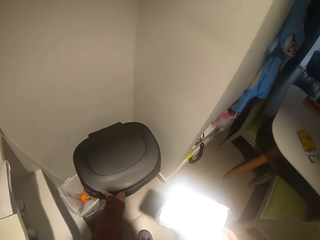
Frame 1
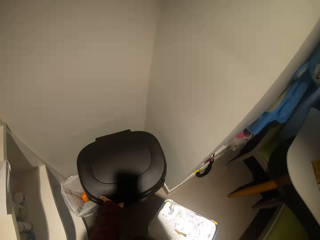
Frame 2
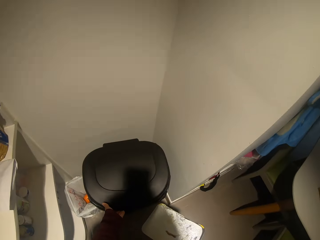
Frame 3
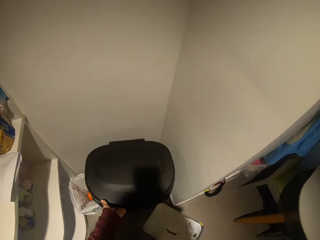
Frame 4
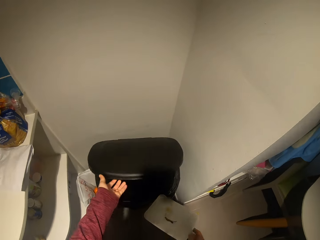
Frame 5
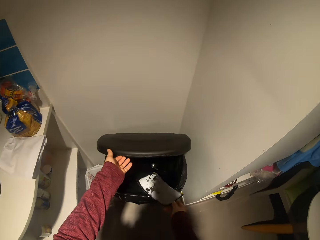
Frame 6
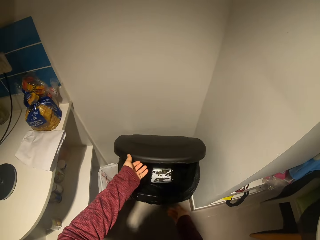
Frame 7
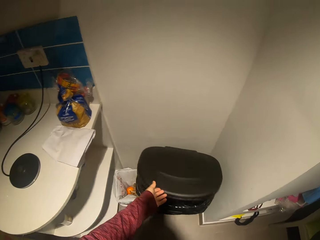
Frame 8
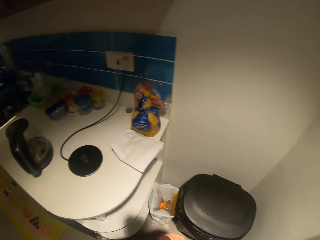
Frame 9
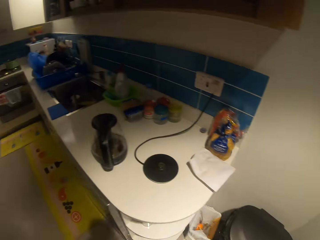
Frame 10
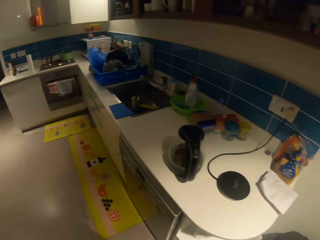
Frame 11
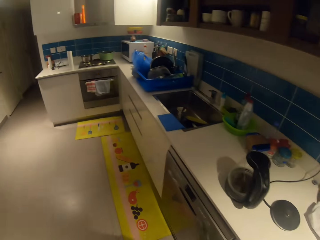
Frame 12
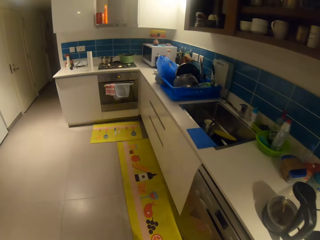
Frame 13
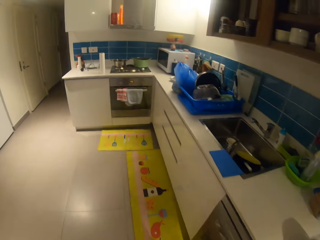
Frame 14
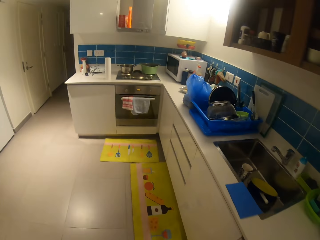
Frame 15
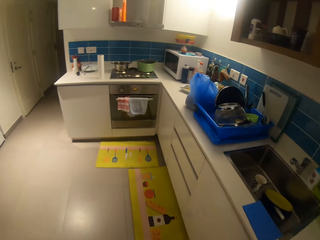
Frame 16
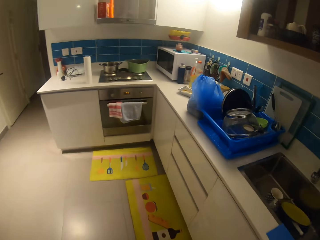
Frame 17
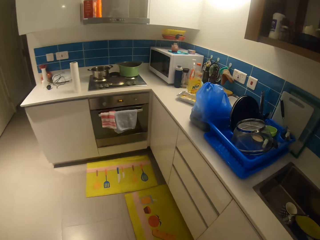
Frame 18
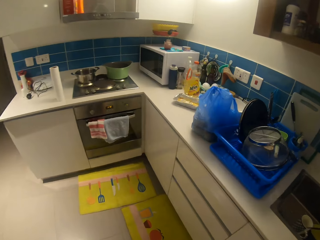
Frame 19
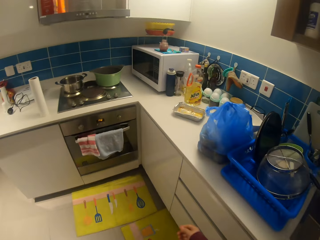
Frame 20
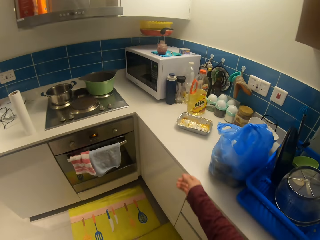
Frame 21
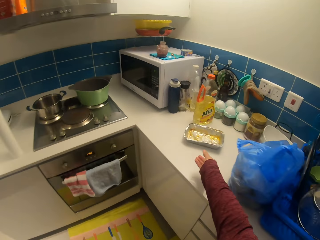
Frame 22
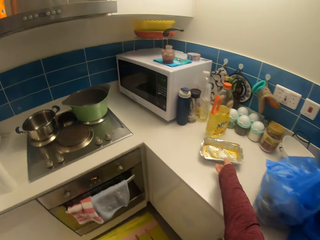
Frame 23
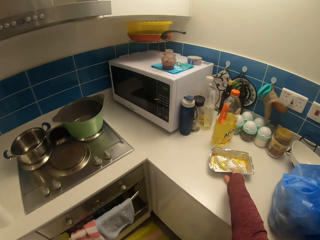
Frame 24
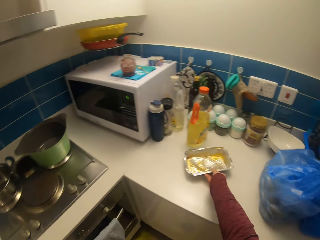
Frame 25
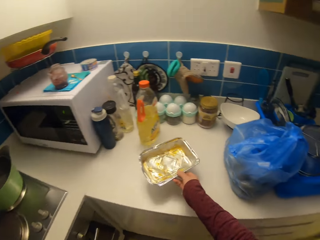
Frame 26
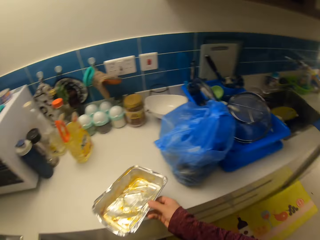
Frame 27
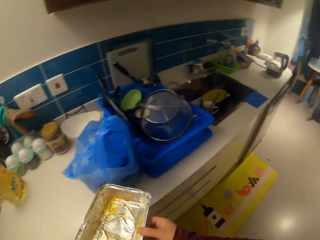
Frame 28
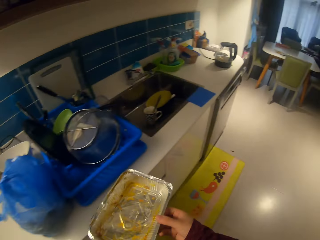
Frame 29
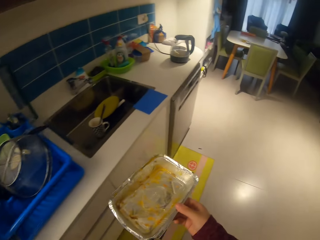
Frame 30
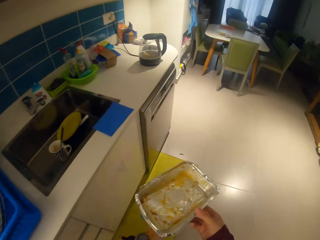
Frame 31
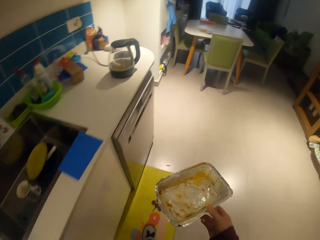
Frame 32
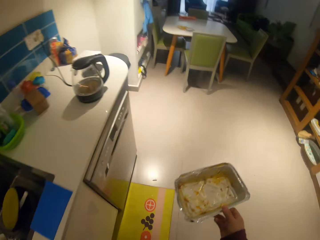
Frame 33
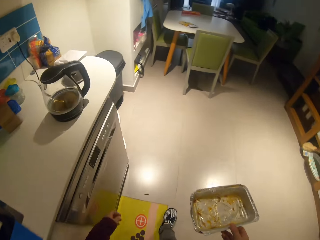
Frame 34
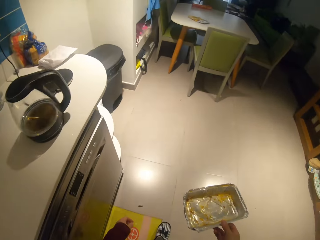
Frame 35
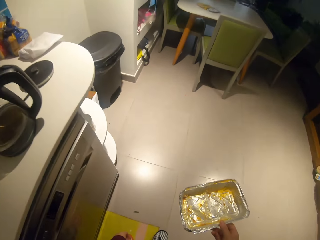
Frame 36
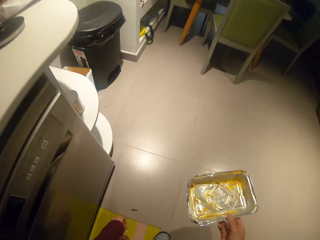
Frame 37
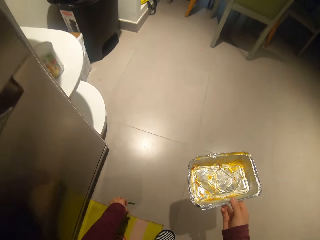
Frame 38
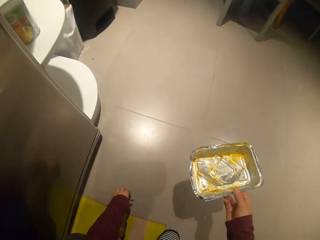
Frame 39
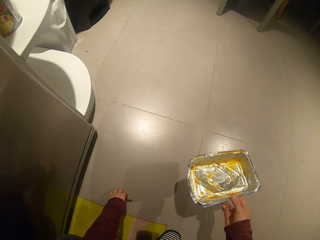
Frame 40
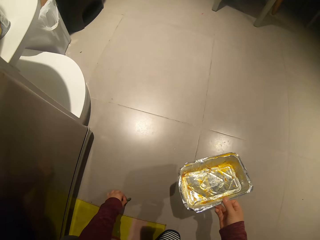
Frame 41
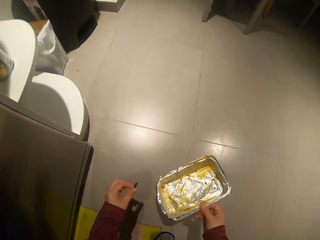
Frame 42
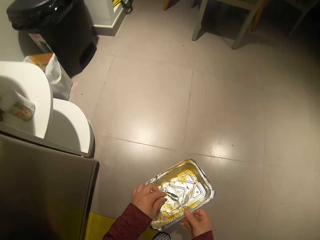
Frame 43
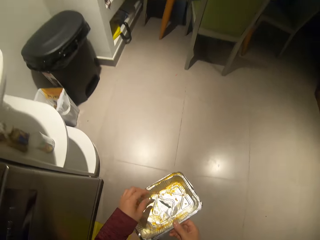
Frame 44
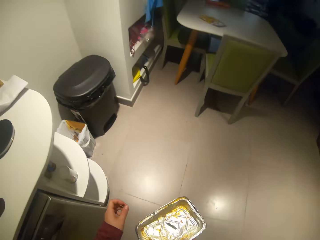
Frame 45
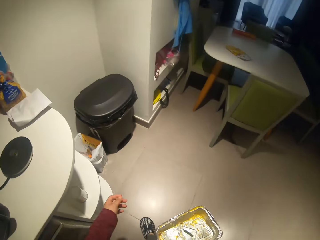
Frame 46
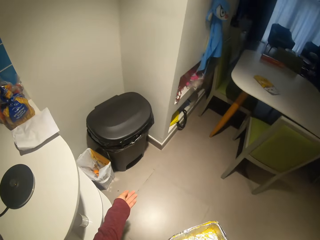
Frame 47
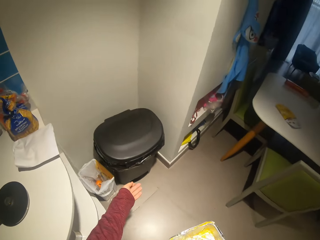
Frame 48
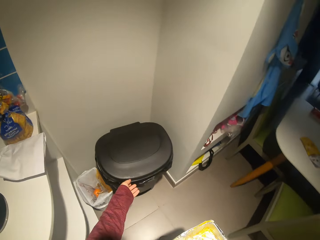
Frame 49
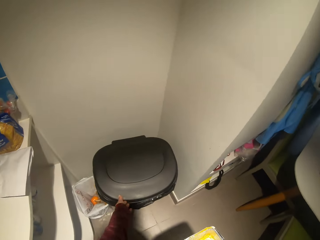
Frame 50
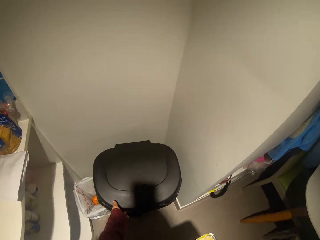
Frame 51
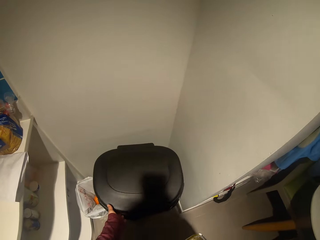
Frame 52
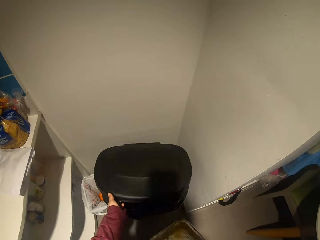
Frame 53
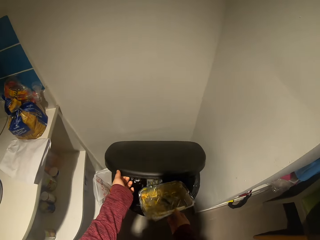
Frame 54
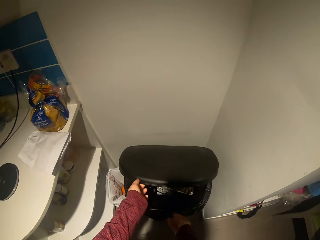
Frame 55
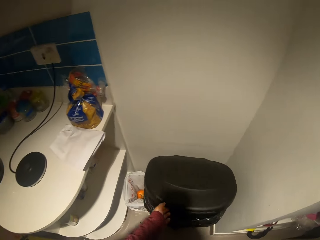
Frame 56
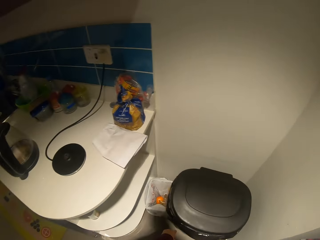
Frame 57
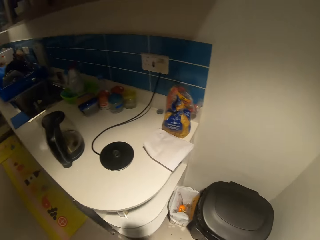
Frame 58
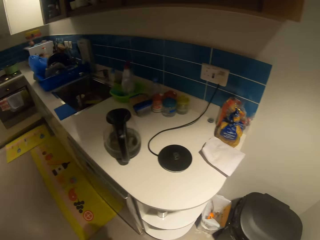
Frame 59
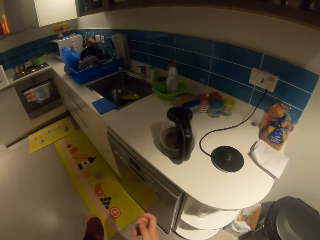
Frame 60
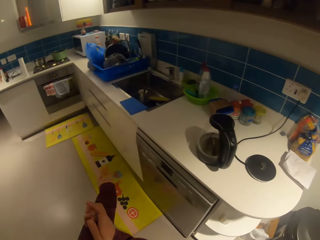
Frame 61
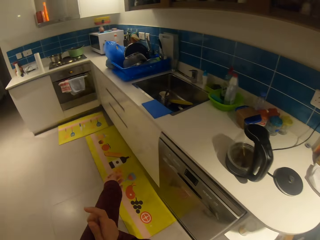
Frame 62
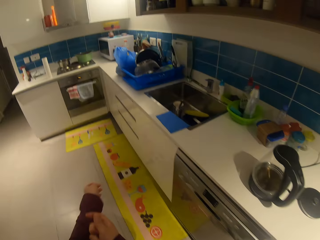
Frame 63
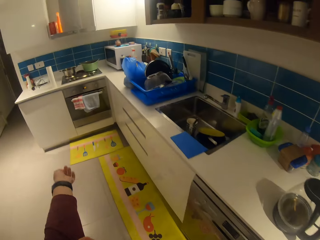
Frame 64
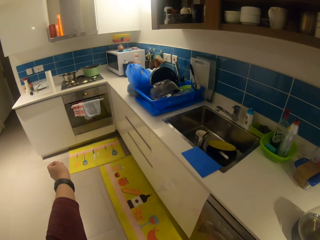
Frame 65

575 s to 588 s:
The camera wearer raises the lid of a trash can with her left hand. She places the lid of the aluminum foil plate in the trash can. She walks around the room. She carries an aluminum foil plate on the countertop. She picks up the plastic packaging paper. She walks around the room. She picks up trash on the floor. She puts the trash in the plastic packaging container. She raises the lid of the trash can with her left hand. She puts the trash in the waste bin. She places the aluminum foil plate in the trash can. She walks around the room.

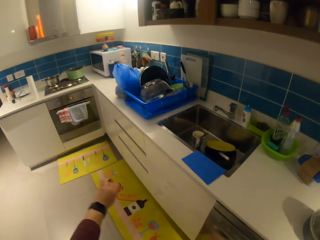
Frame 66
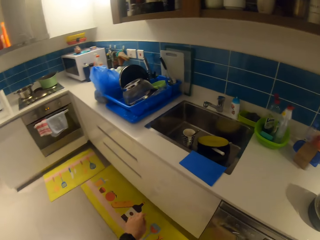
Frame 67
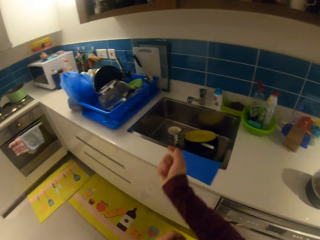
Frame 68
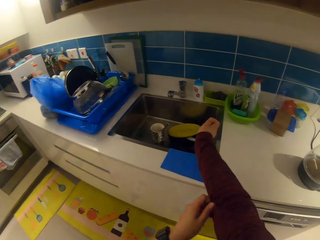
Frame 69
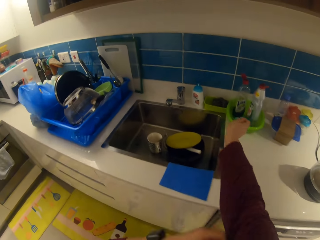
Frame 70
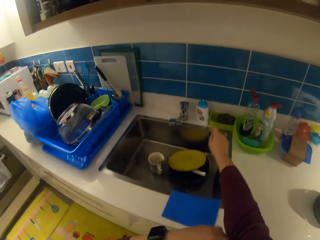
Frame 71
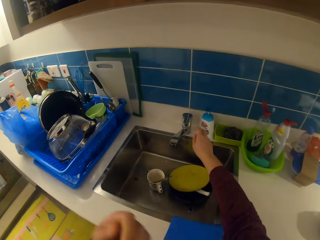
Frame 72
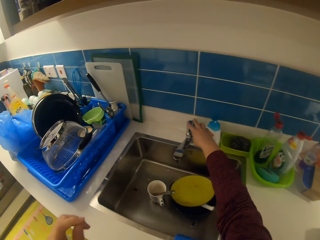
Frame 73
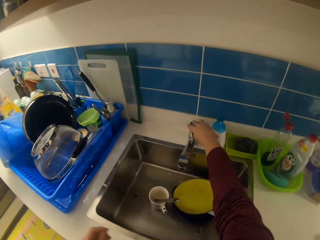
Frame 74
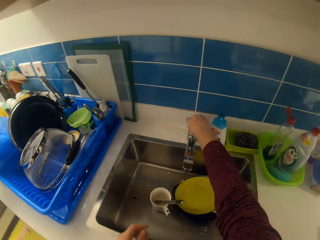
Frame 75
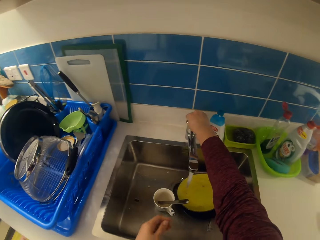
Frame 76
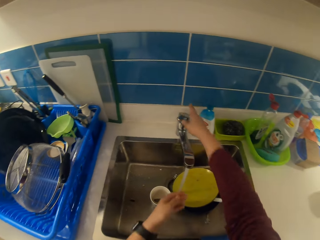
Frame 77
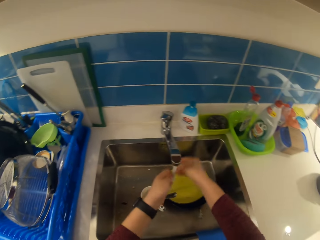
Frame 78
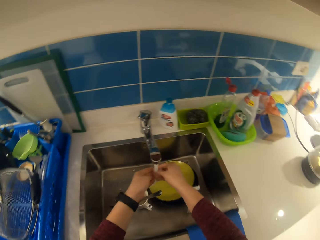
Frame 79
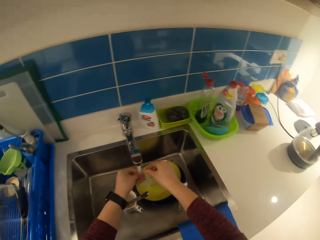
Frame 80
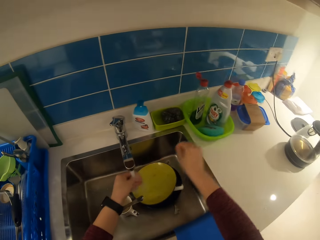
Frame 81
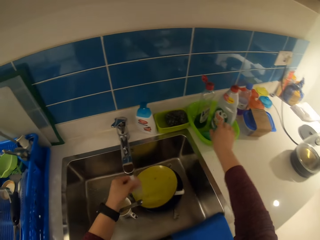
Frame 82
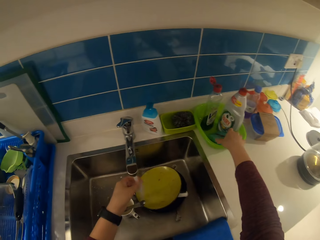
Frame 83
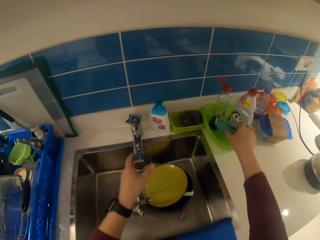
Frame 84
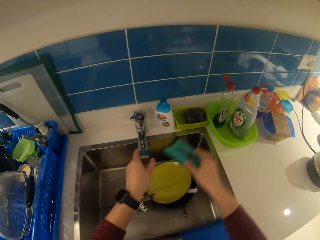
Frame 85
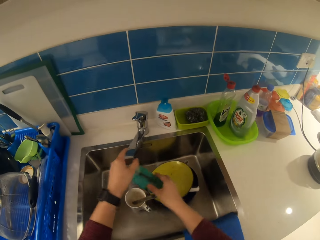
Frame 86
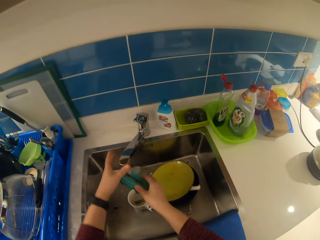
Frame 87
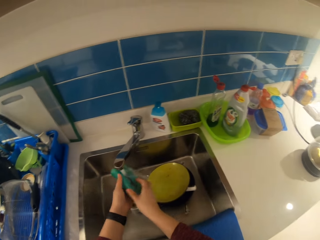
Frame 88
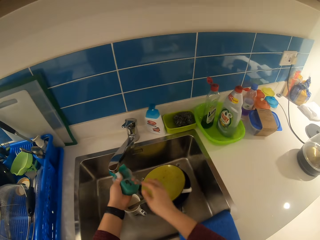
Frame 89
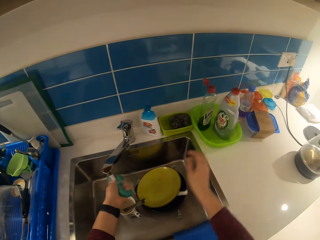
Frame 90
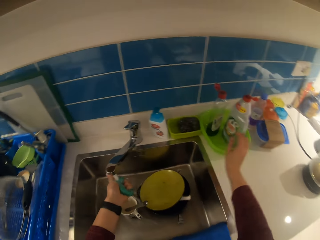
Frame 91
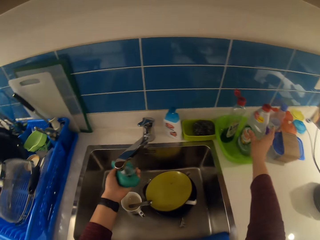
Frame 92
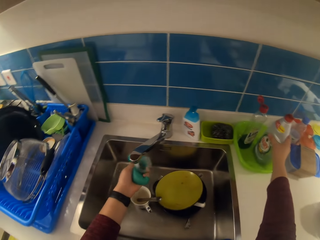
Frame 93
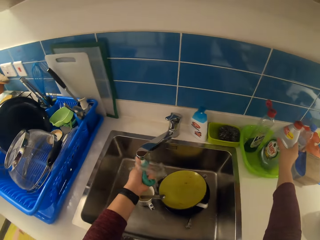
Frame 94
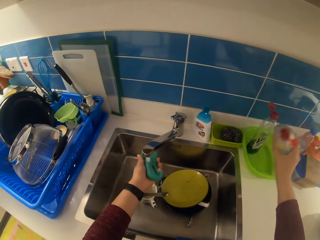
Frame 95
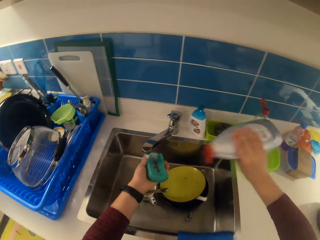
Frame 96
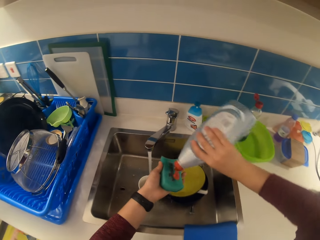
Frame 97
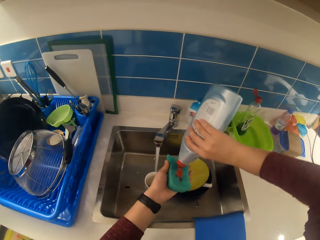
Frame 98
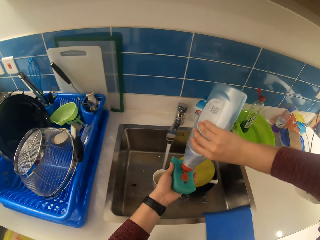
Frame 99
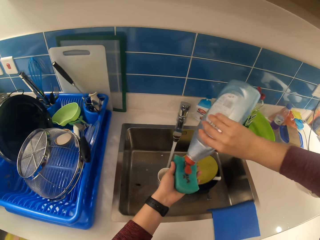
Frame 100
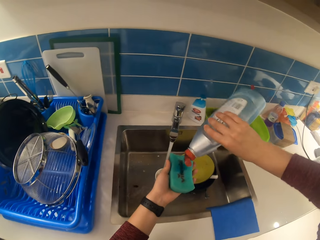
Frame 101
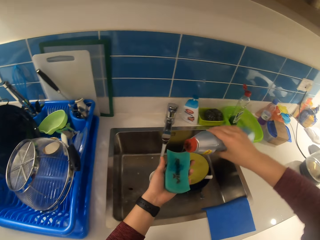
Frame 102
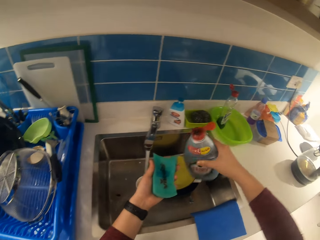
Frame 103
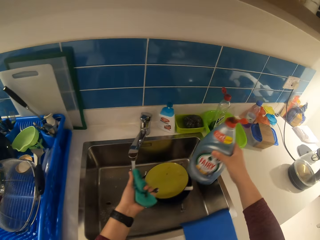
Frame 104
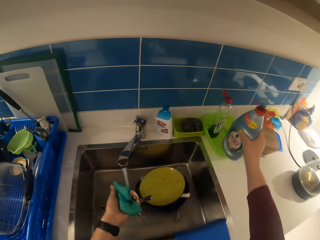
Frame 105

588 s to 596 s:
The camera wearer adjusts her garments. She turns on a tap with her right hand. She rinses her hands. She takes a cleaning sponge with her right hand. She adjusts the tap spout with her left hand. She soaks the sponge with water. She picks up the cleaning detergent. She carries a soap bottle with her right hand. She pours the detergent on the cleaning sponge.
